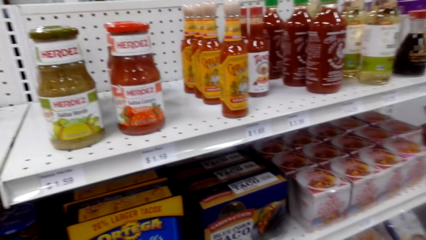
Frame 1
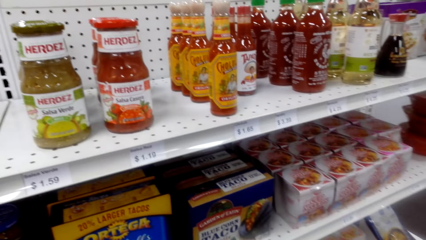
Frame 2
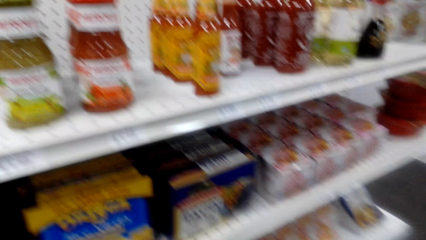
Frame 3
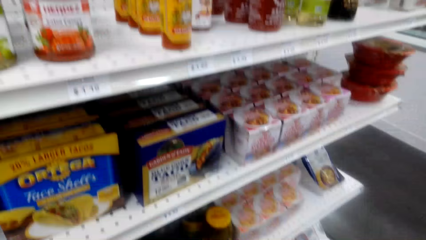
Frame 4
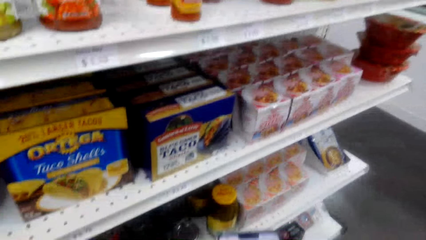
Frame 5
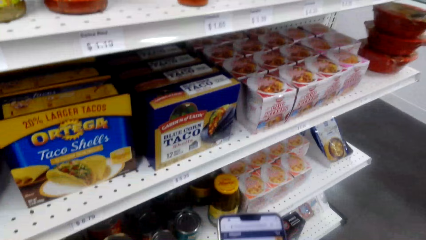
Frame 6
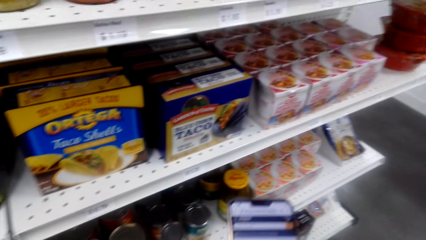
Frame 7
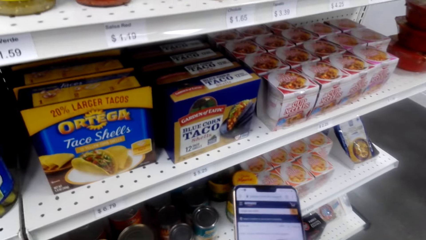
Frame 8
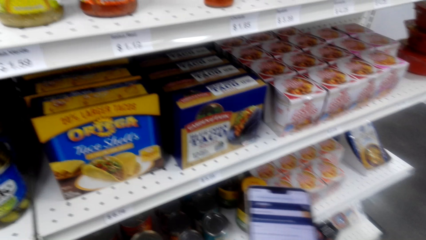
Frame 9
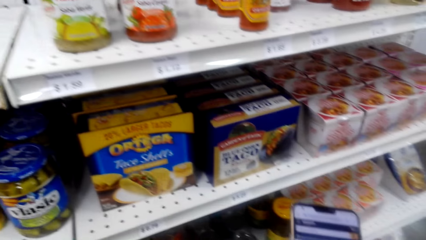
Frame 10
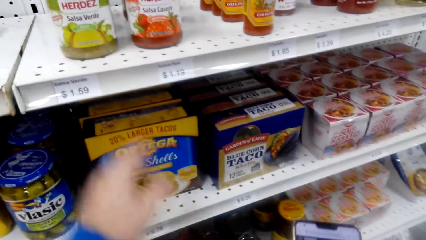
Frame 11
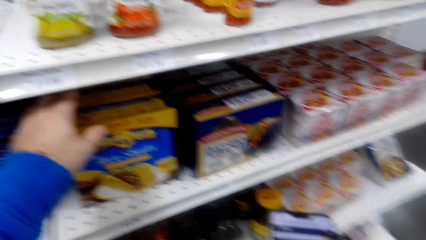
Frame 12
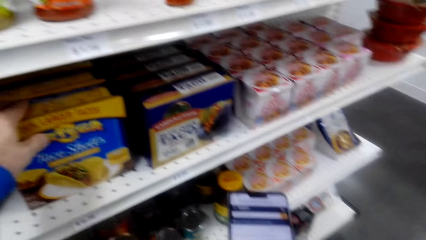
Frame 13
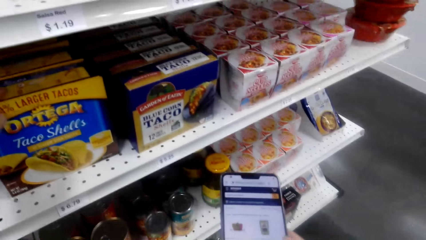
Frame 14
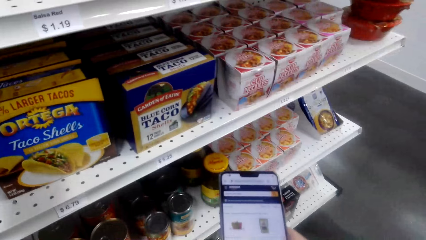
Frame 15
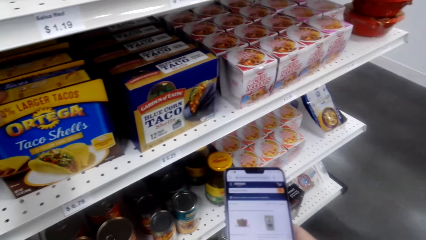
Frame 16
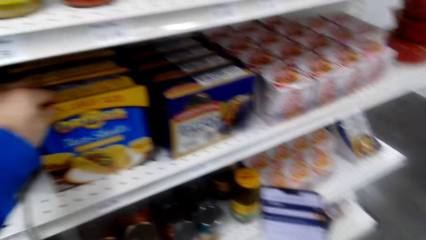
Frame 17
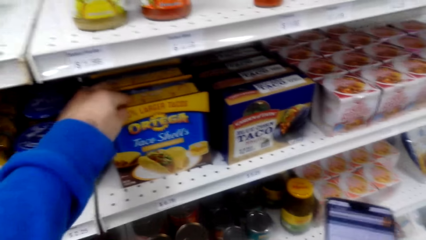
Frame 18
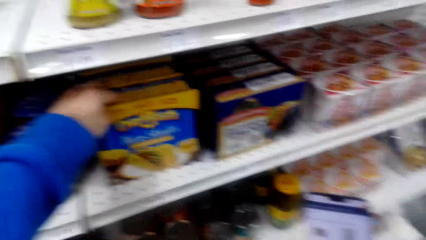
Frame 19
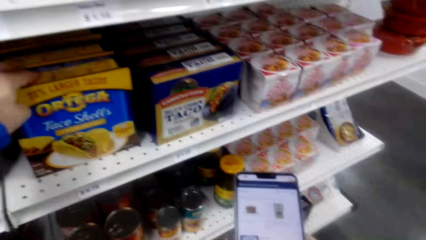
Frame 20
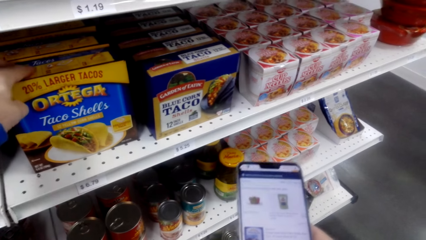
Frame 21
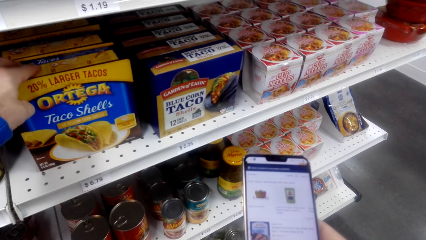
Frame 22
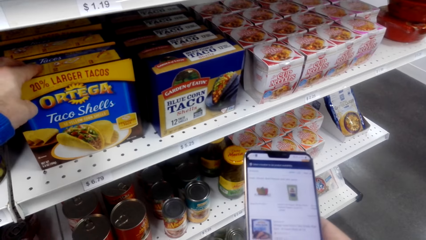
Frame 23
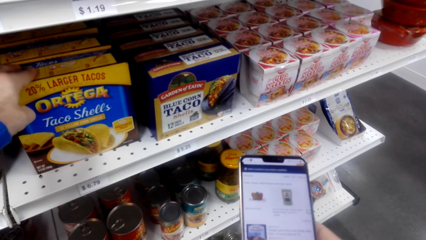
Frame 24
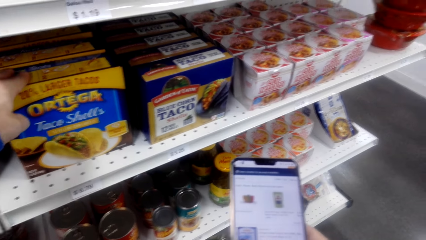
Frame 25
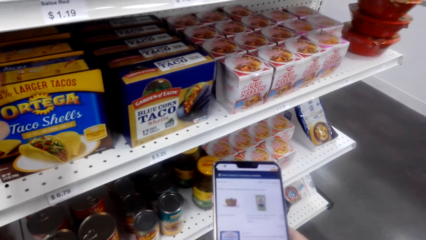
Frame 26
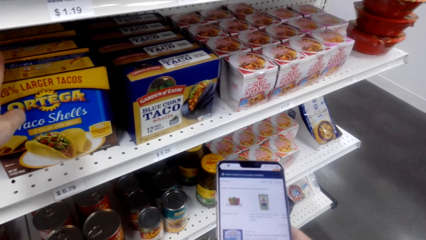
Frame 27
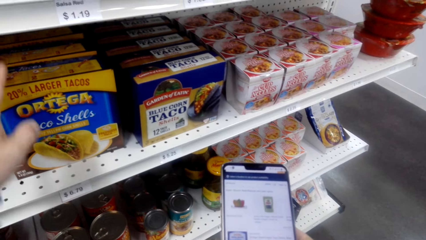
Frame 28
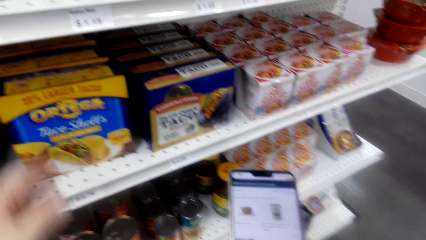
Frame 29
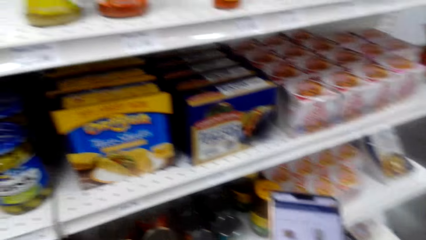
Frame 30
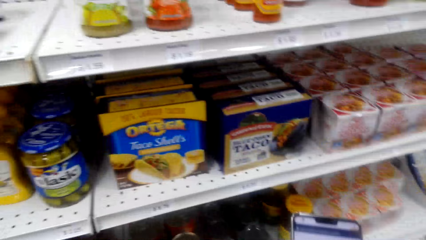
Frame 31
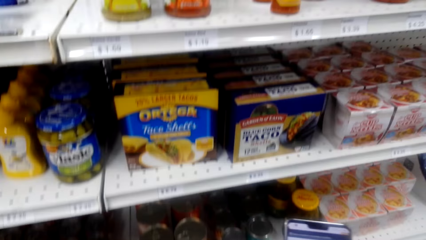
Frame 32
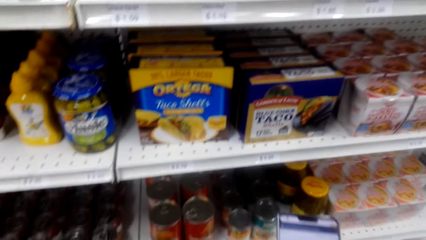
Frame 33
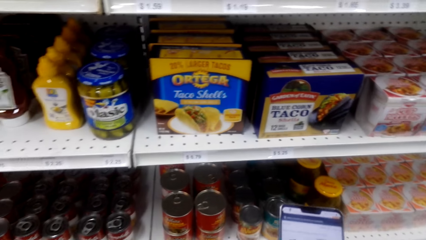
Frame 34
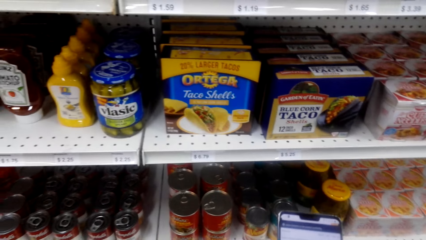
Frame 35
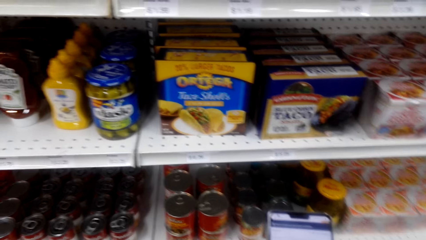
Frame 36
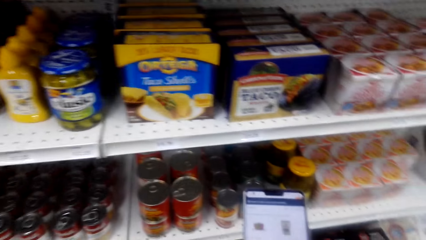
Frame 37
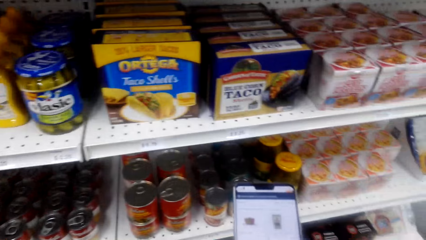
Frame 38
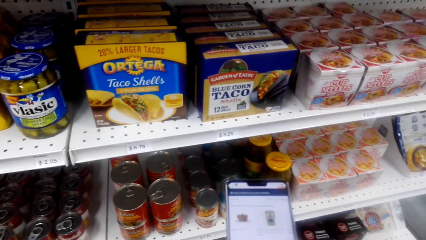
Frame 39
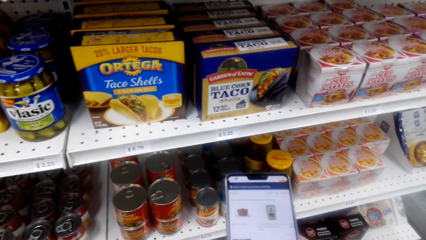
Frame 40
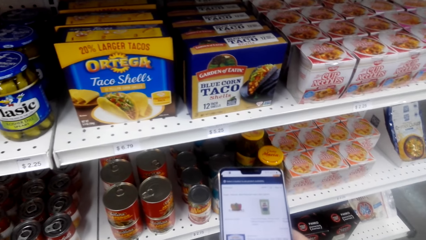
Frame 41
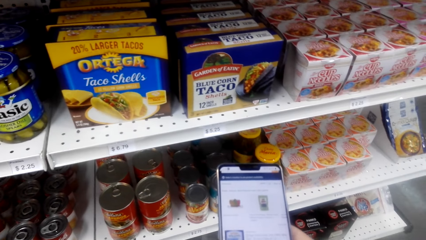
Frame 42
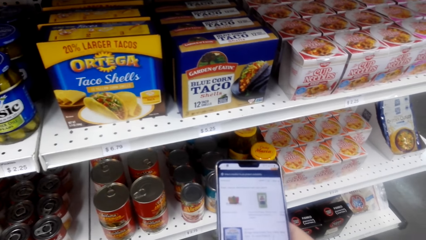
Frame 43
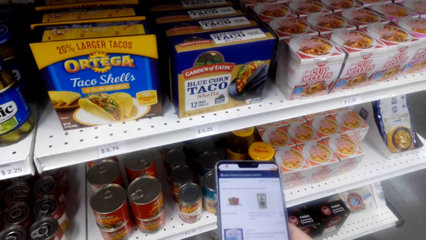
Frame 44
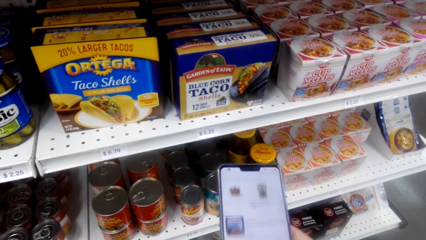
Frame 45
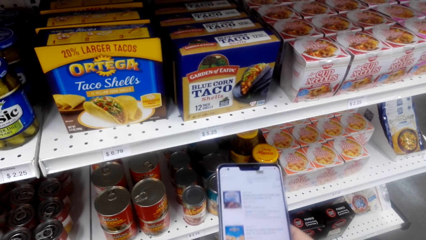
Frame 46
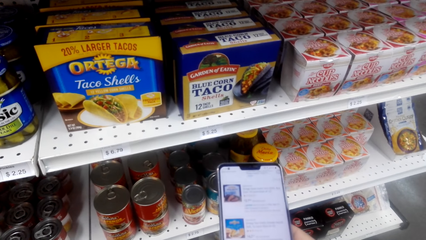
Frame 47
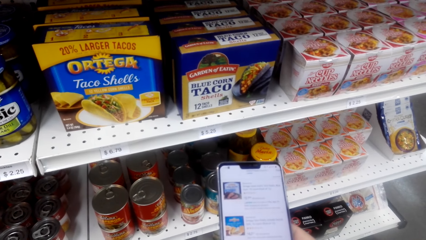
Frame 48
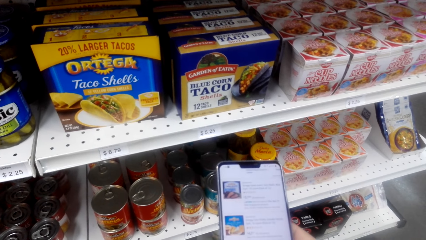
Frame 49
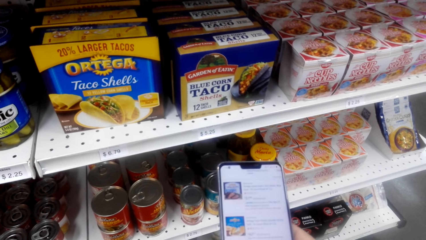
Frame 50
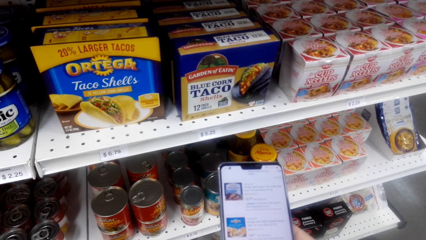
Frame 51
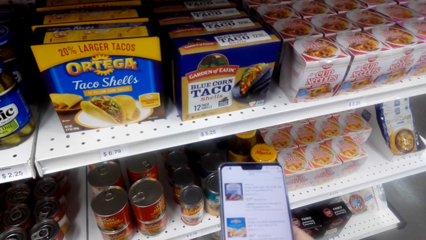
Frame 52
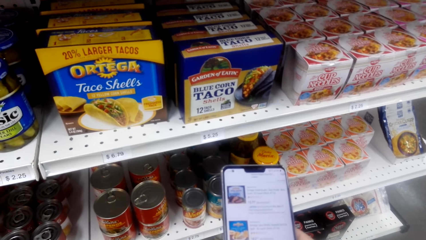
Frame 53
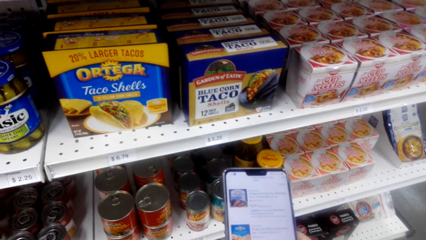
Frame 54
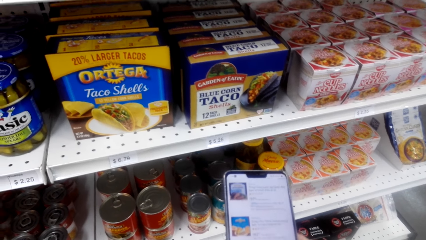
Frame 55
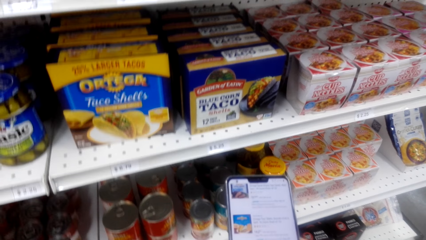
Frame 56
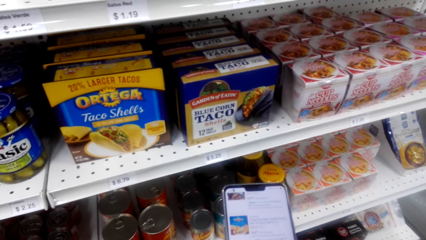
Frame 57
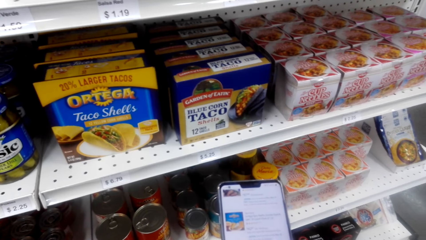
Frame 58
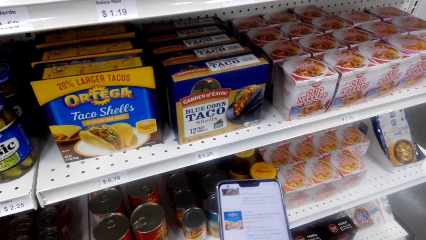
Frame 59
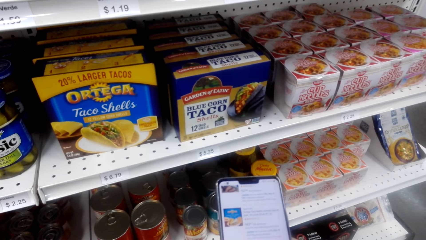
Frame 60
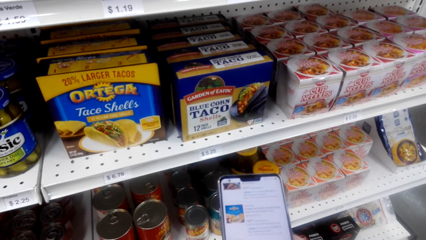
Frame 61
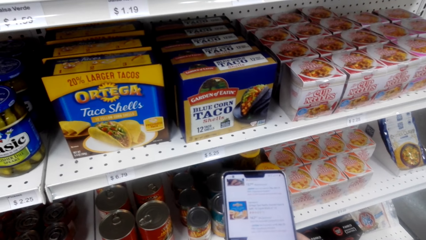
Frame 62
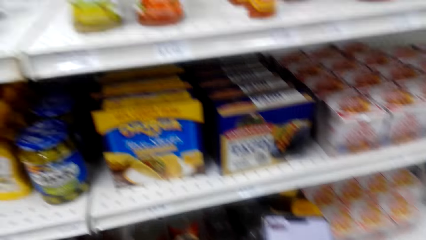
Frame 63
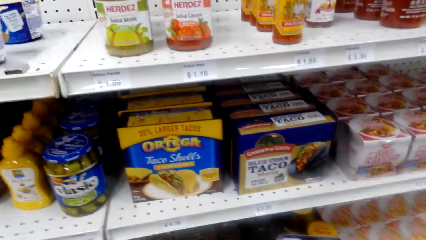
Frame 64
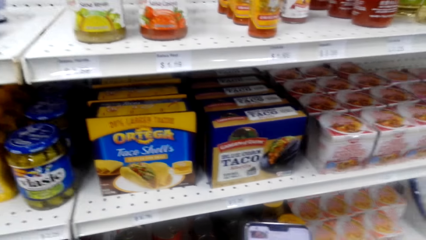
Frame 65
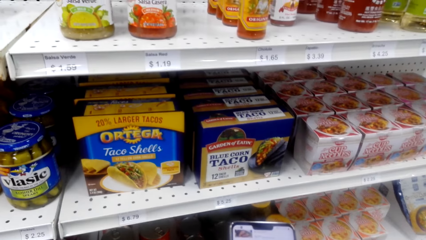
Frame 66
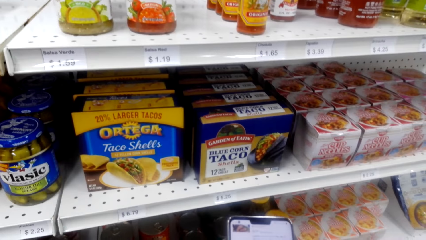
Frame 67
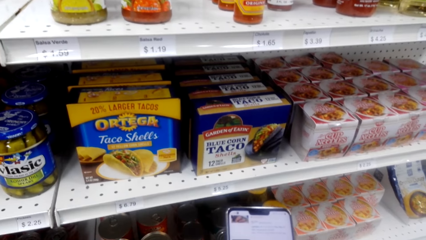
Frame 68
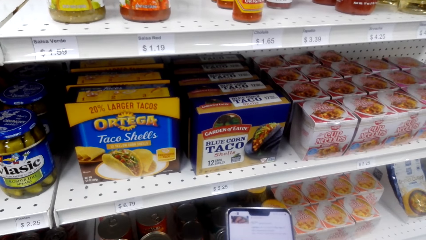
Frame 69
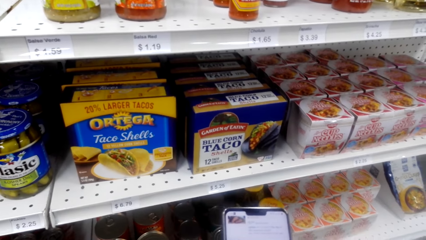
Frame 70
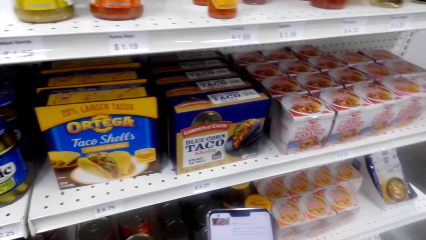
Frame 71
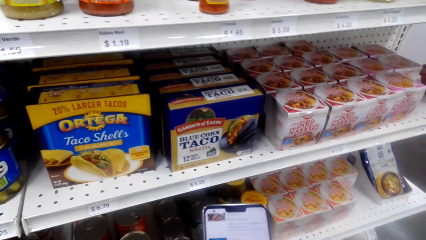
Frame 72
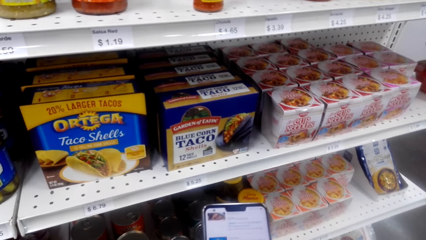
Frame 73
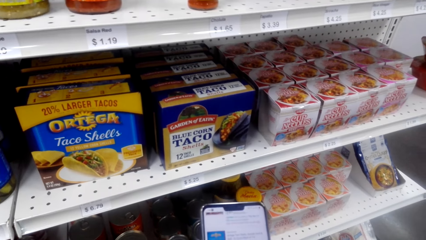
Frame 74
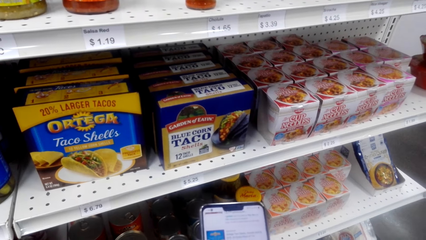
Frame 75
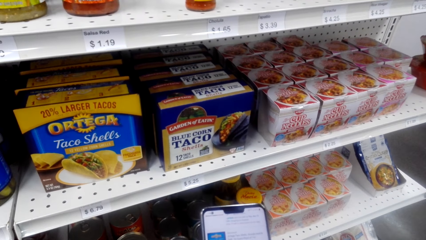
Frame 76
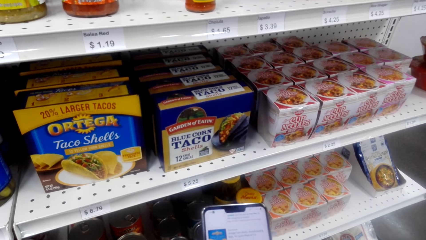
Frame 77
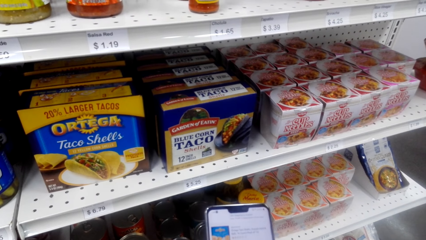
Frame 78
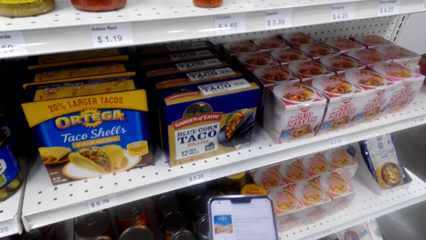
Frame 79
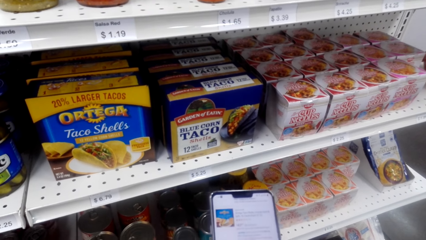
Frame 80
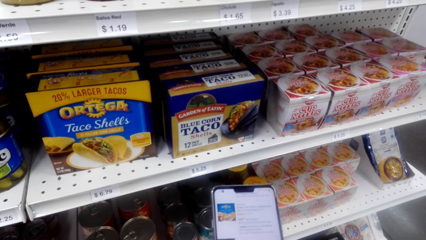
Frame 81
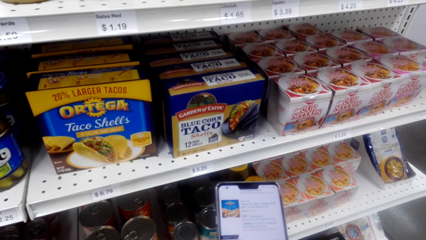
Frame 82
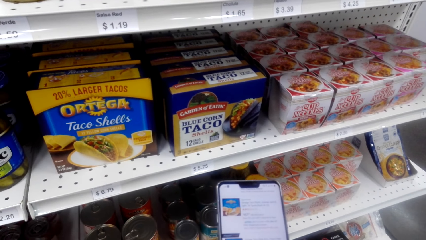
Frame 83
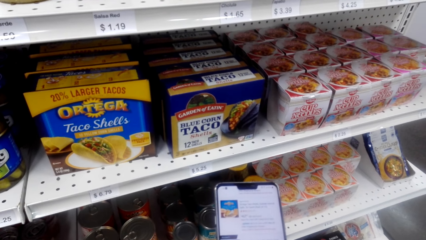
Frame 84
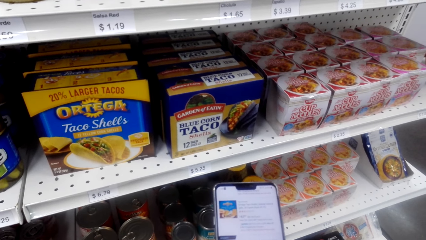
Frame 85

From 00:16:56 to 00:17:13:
The camera wearer checks the shelf. He uses the phone. He uses the phone again. He touches a box of taco on the shelf with his left hand. He operates on his phone.
